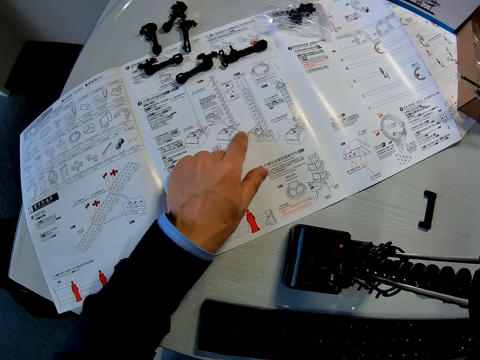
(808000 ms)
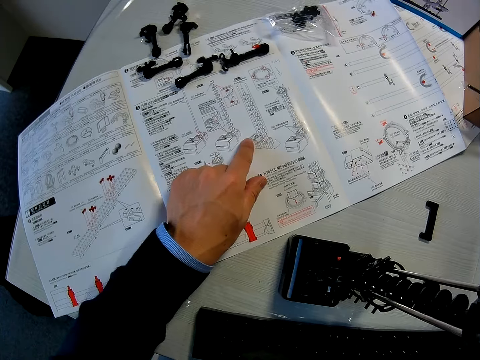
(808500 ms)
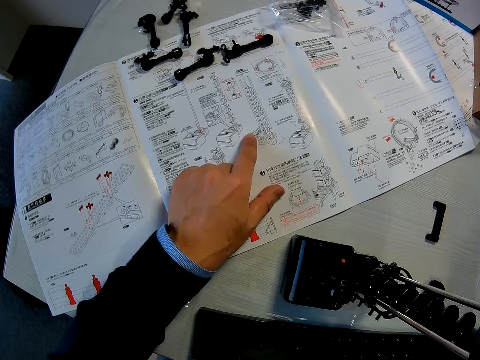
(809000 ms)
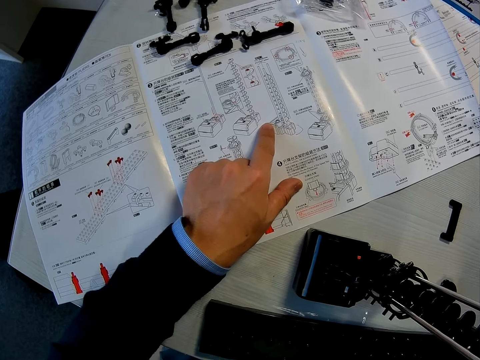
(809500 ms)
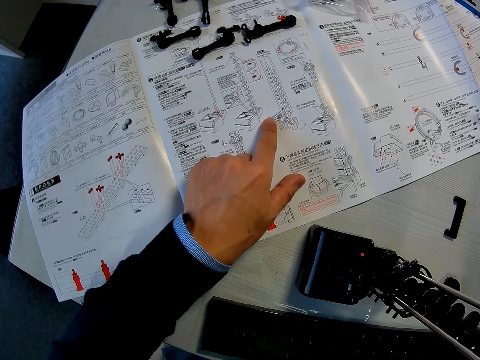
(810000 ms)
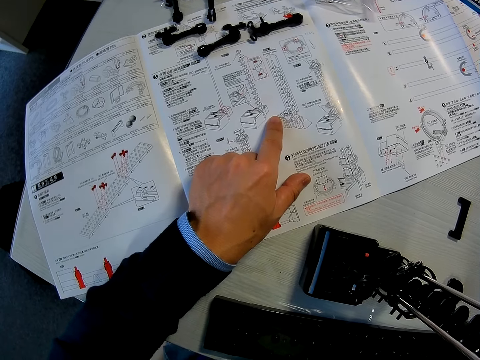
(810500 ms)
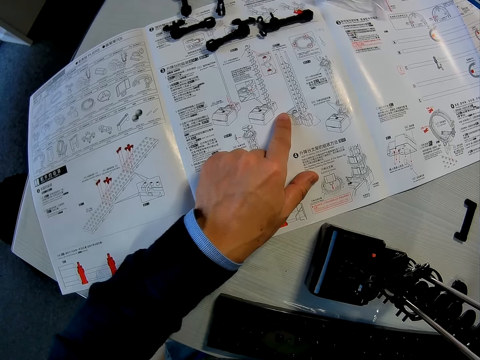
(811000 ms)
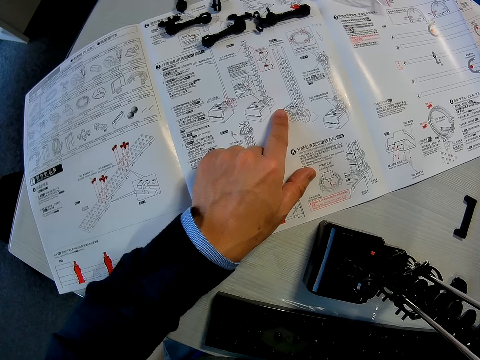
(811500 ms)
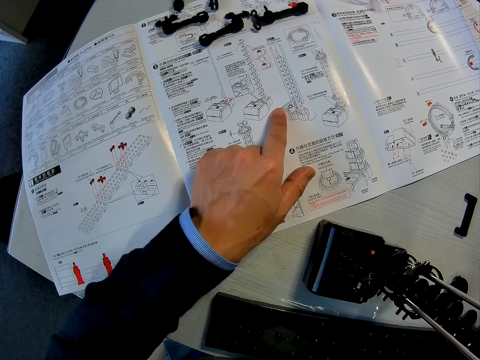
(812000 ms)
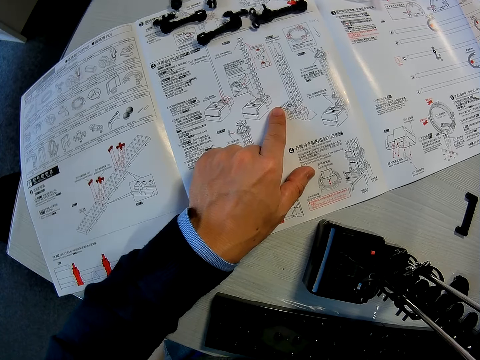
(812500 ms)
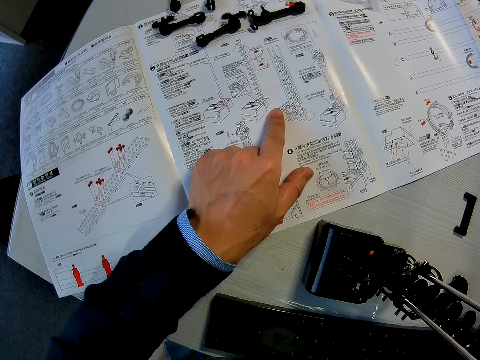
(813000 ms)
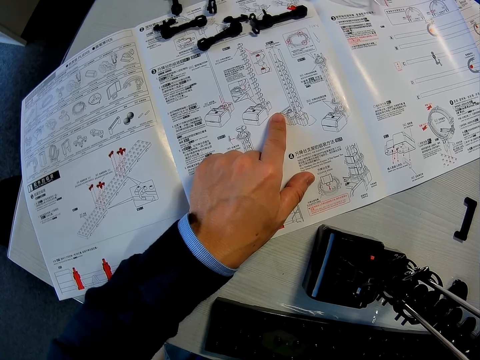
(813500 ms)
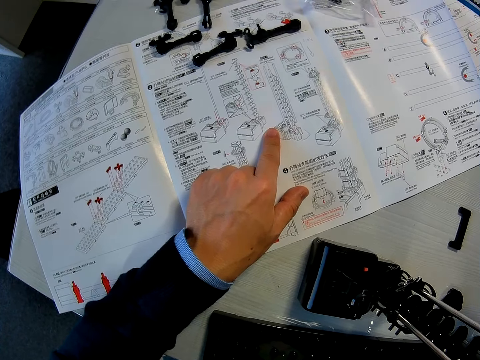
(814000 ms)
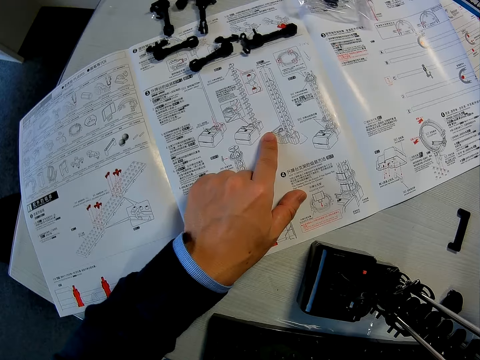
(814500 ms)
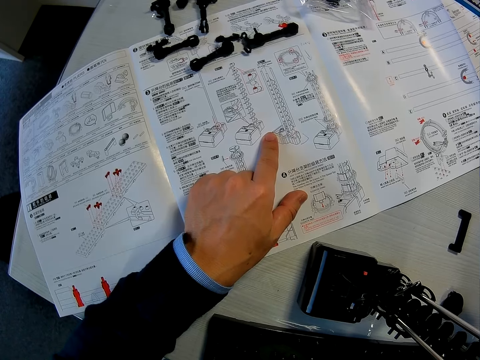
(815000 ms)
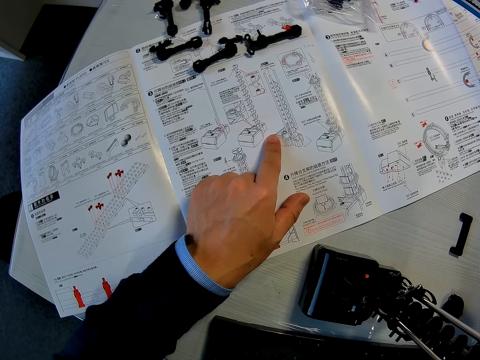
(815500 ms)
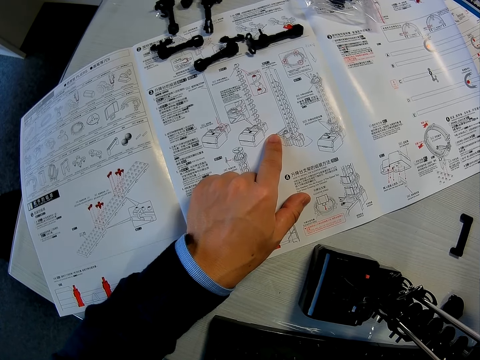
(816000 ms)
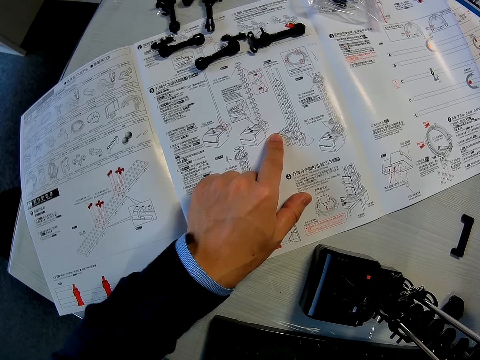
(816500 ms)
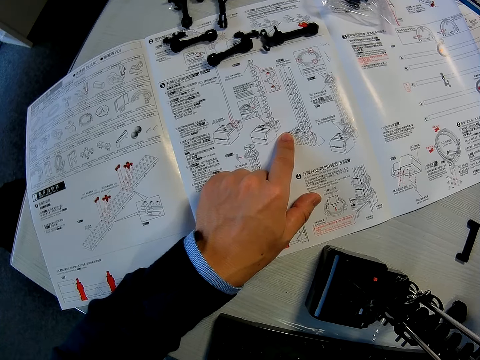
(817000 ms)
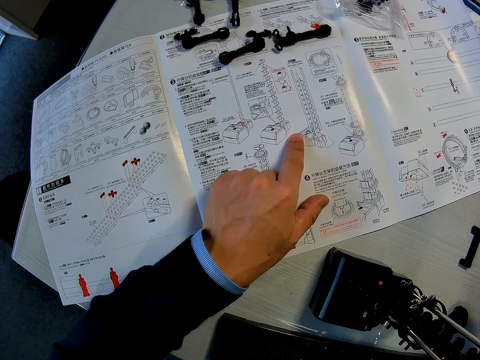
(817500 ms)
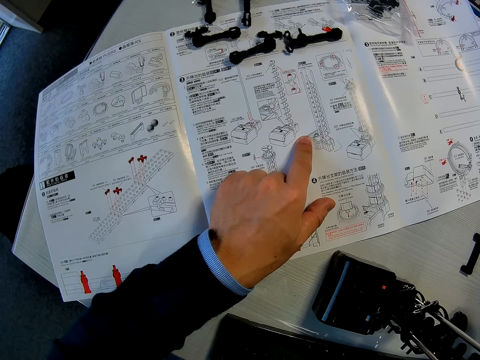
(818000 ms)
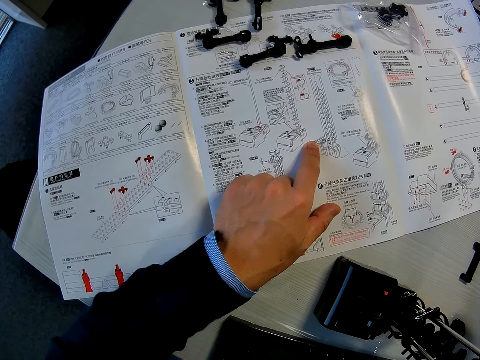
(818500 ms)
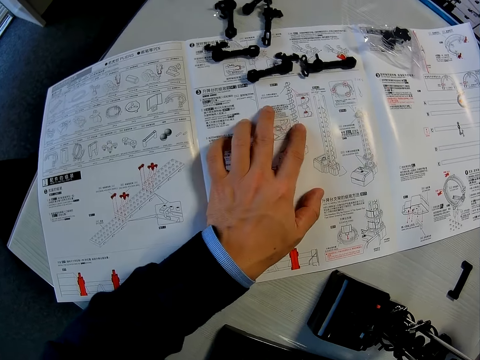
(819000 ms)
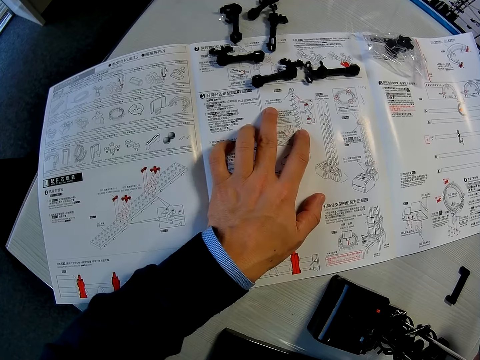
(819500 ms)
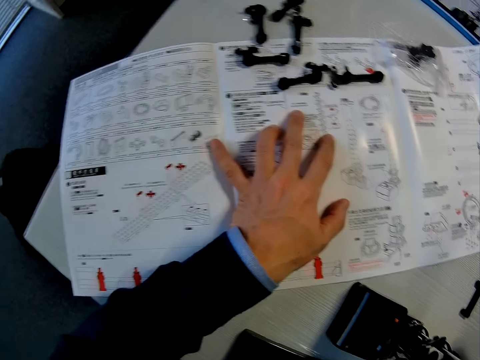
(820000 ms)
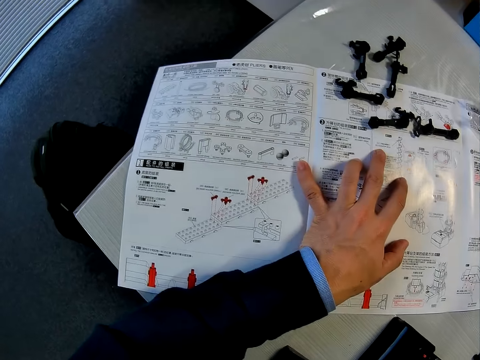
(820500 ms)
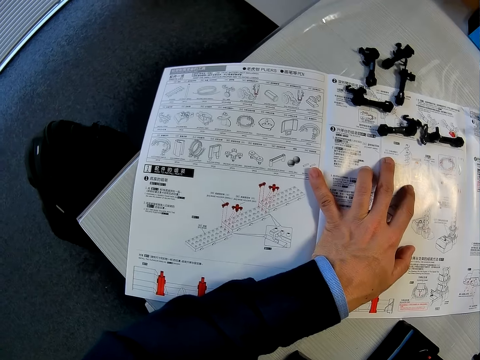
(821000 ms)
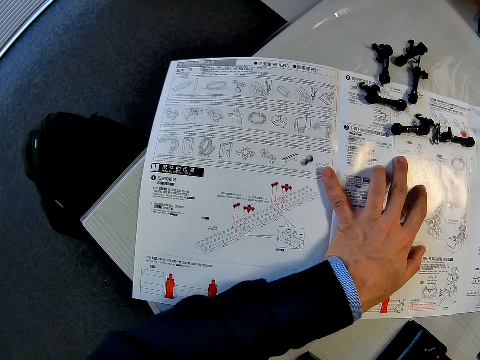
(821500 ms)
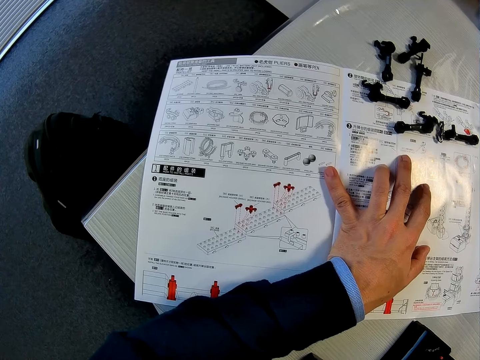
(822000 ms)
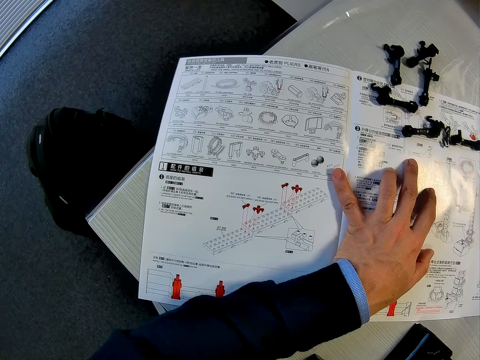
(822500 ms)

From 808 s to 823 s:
The camera wearer reads with a finger on a piece of paper.

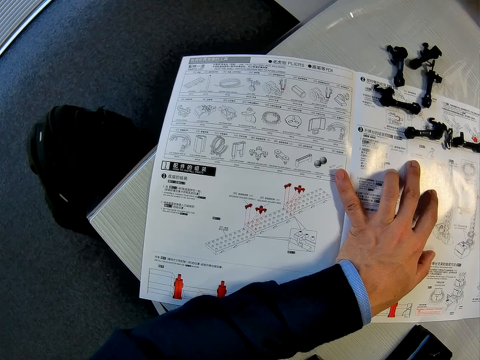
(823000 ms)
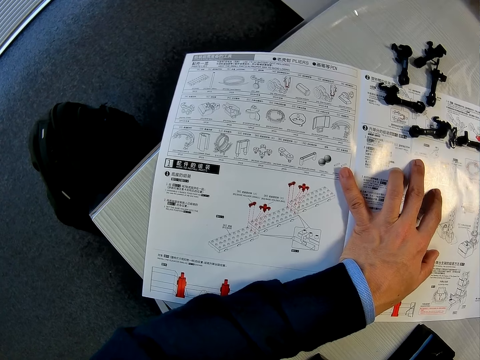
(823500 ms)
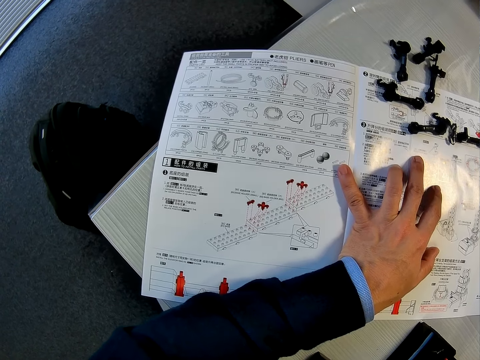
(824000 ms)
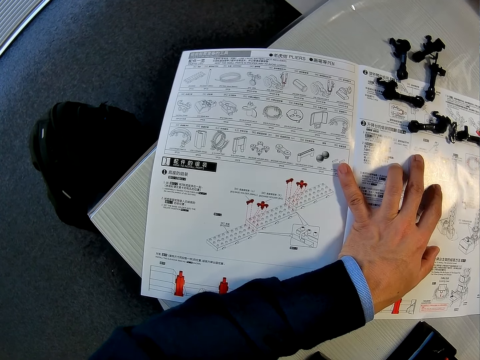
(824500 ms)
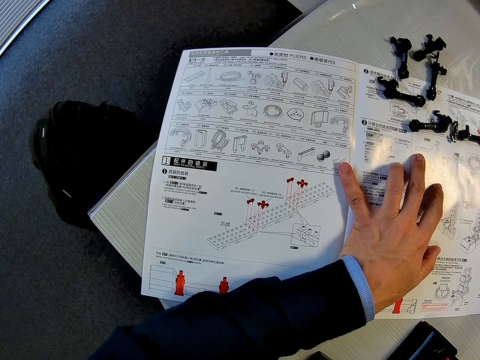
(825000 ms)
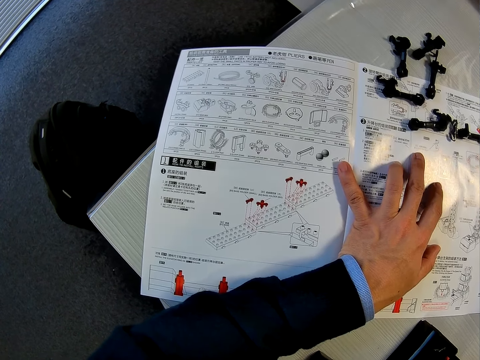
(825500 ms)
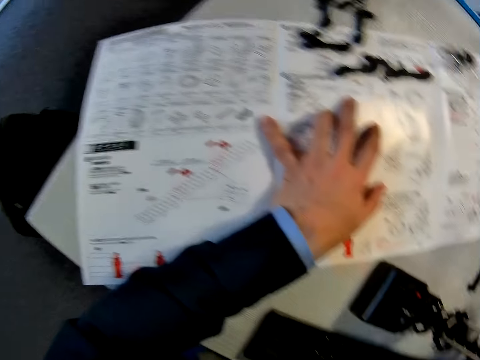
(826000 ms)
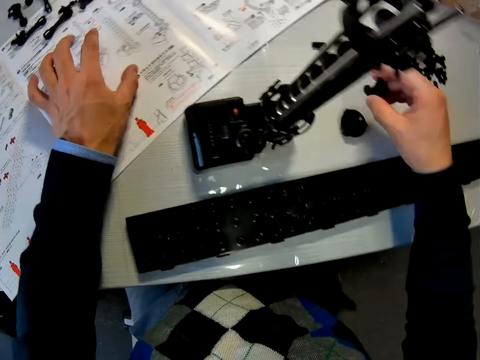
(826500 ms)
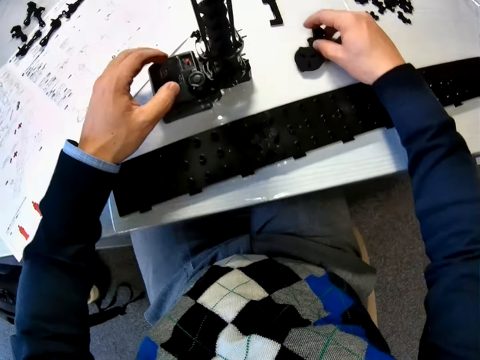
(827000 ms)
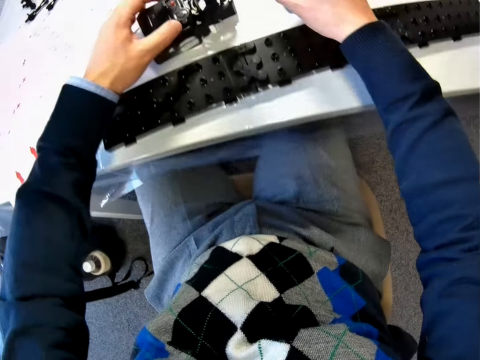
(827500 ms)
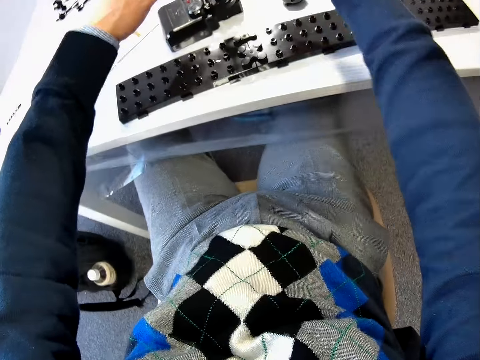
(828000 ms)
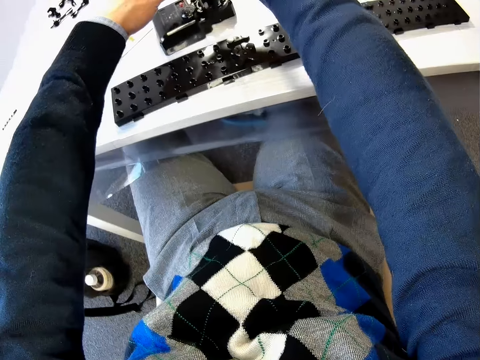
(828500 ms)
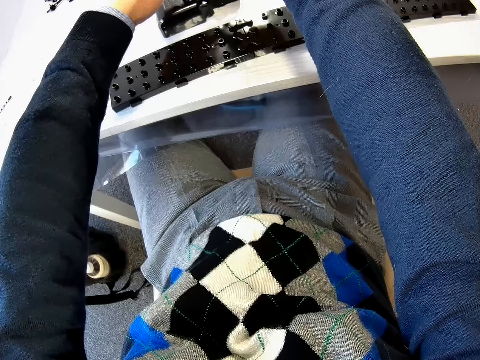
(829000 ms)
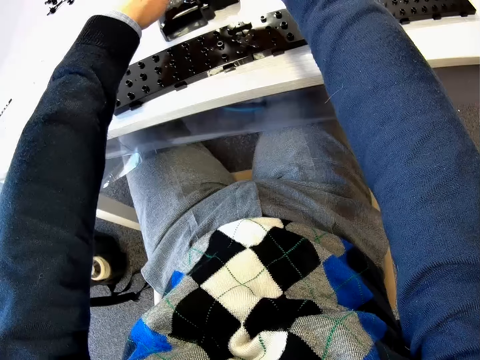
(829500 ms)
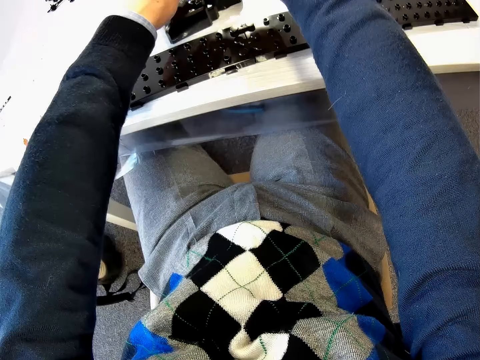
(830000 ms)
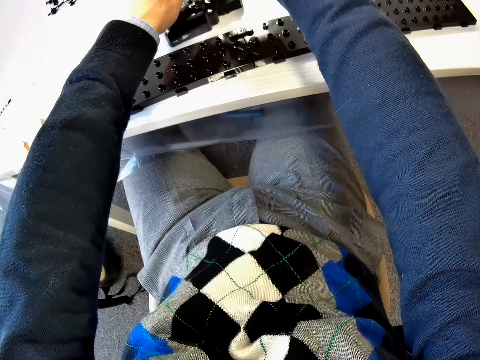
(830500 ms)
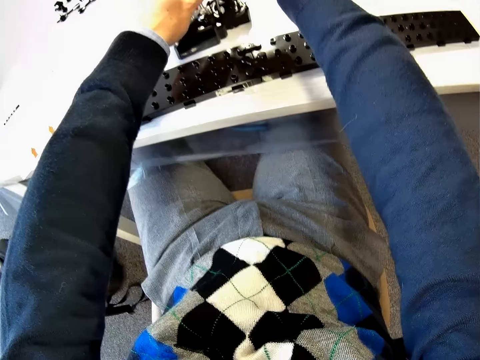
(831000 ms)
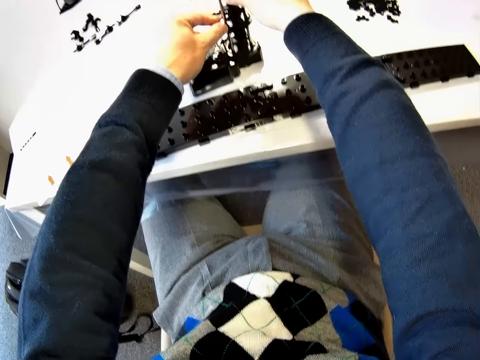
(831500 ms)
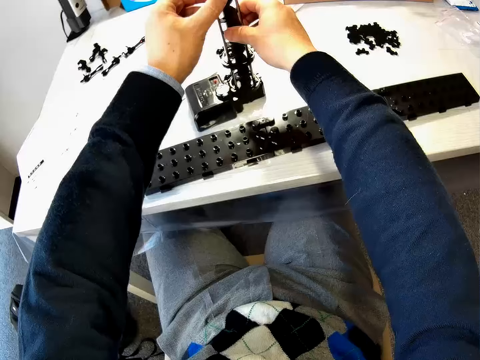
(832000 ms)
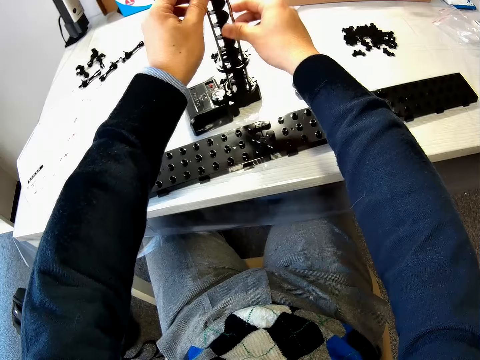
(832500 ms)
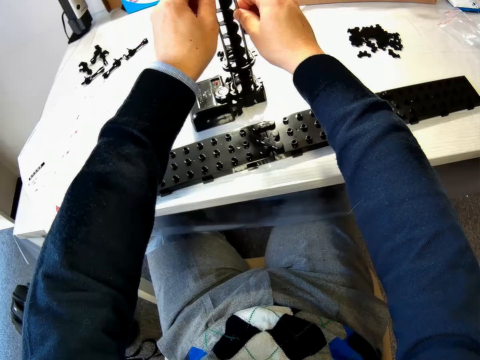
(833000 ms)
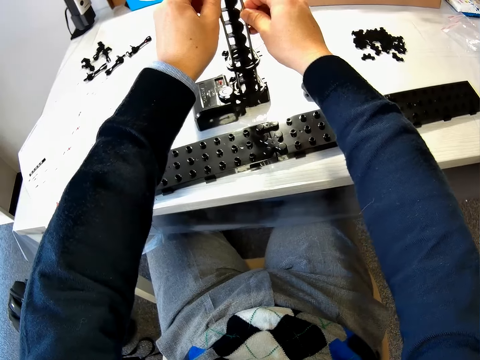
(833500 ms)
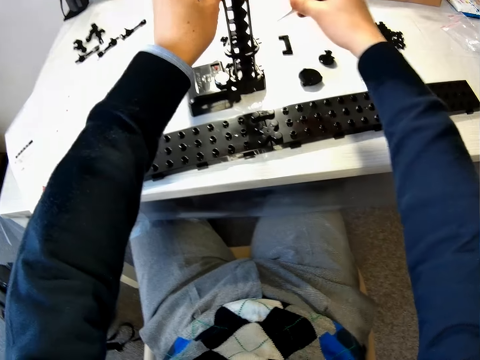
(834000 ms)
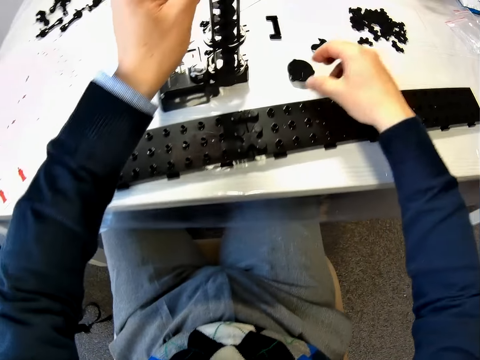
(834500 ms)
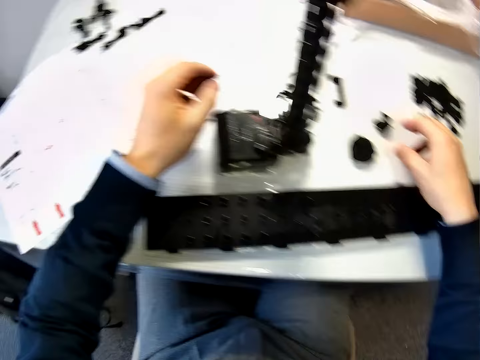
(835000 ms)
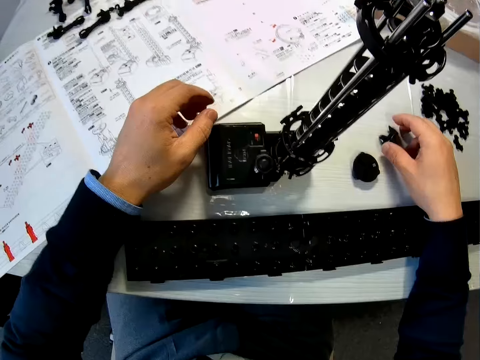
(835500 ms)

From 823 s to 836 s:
The camera wearer drops a model component on the table. They touch the model or space rail craft on the table with the left hand. They fix shafts on the space rail craft.
